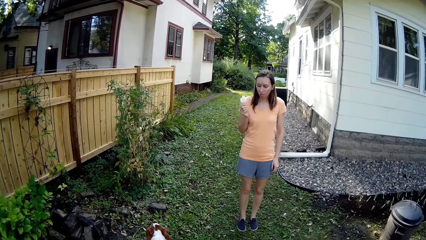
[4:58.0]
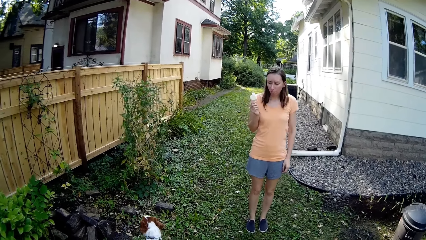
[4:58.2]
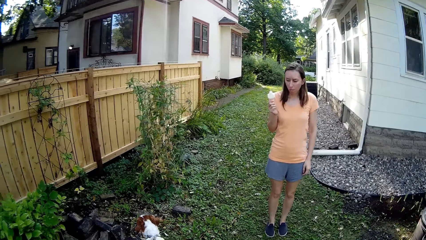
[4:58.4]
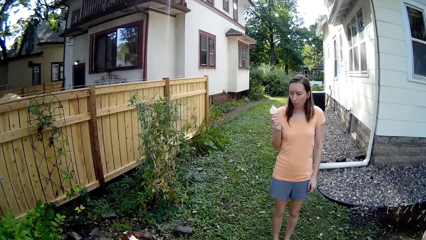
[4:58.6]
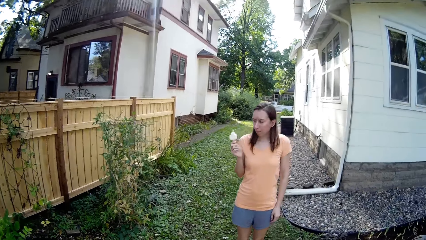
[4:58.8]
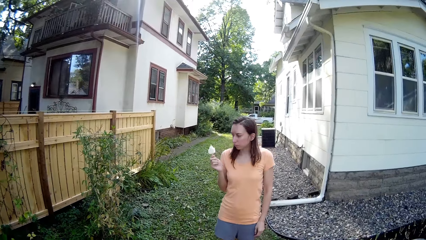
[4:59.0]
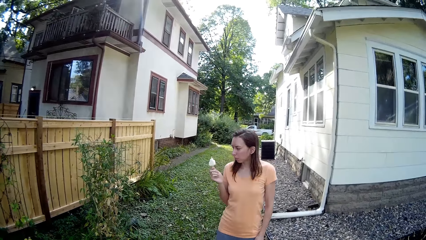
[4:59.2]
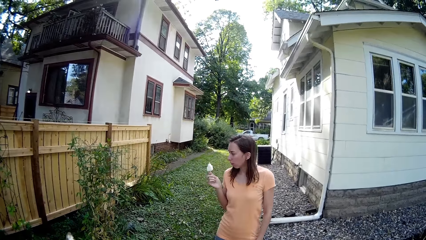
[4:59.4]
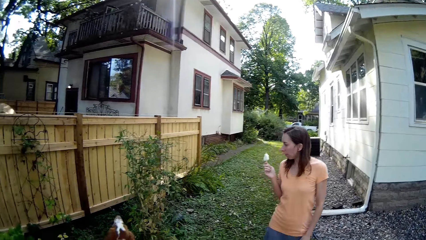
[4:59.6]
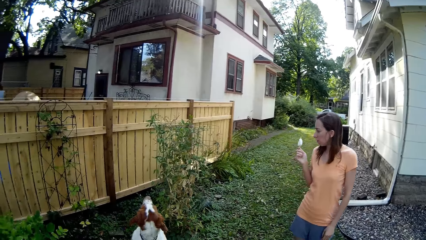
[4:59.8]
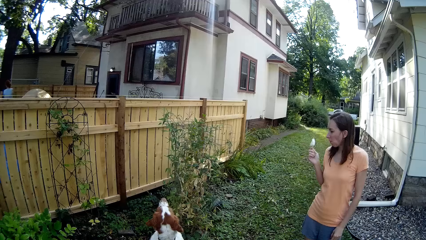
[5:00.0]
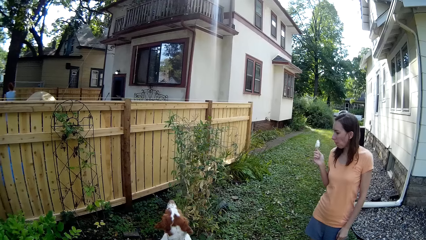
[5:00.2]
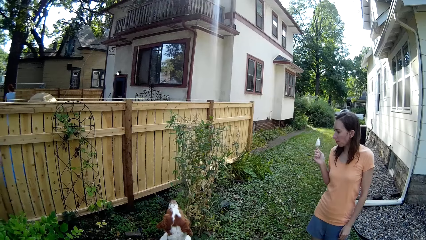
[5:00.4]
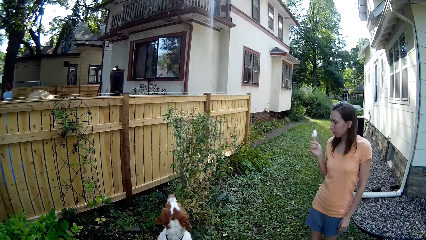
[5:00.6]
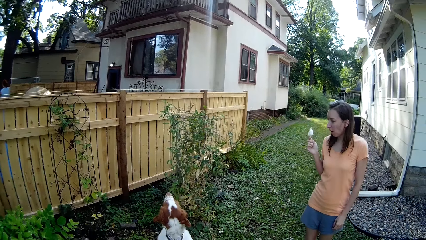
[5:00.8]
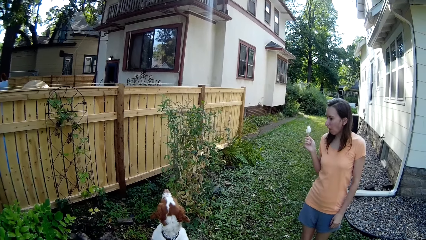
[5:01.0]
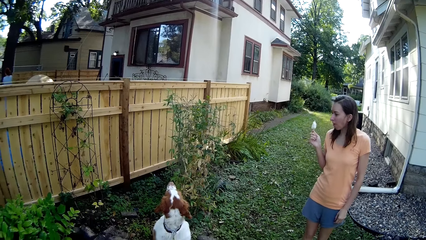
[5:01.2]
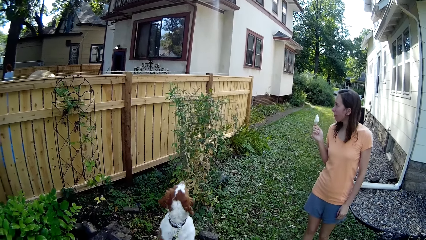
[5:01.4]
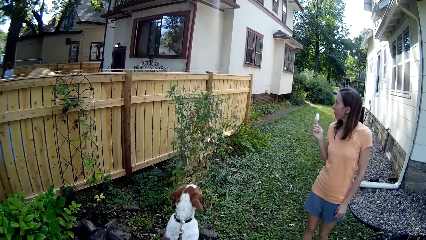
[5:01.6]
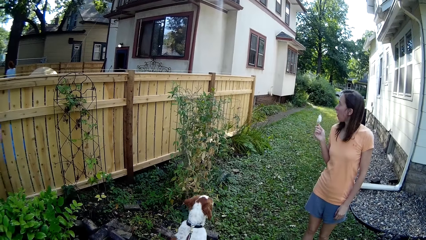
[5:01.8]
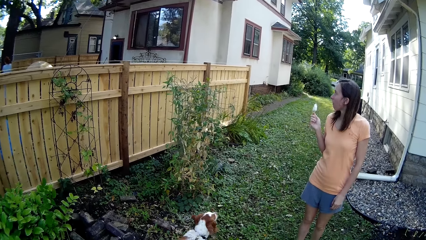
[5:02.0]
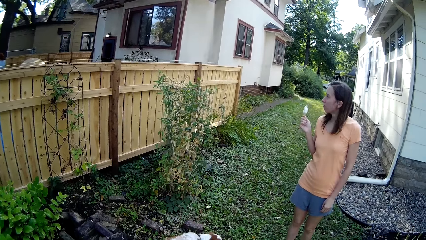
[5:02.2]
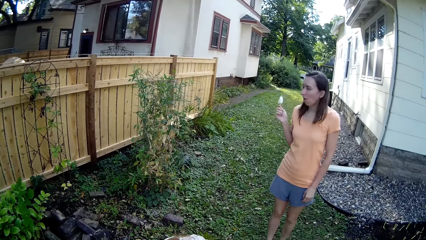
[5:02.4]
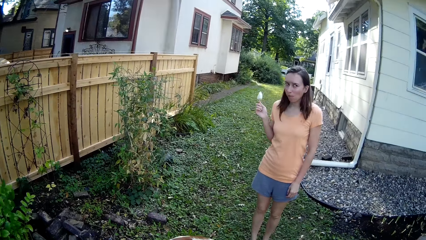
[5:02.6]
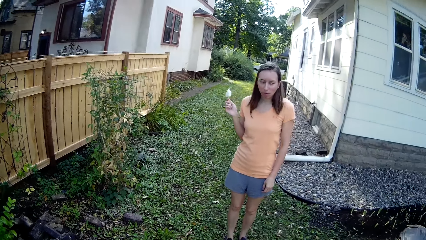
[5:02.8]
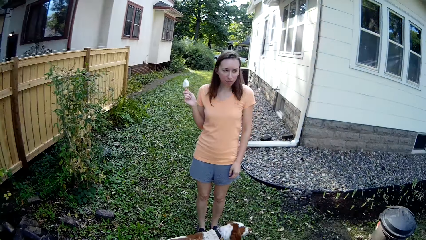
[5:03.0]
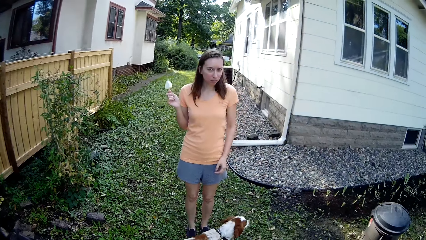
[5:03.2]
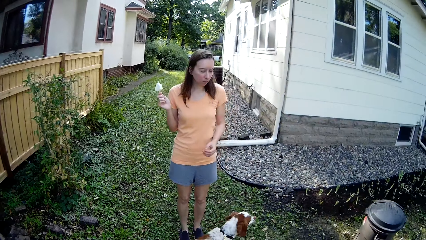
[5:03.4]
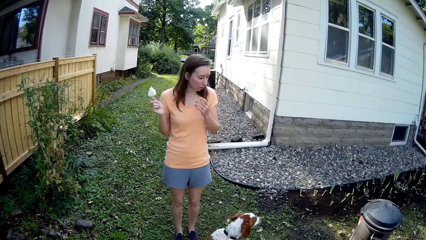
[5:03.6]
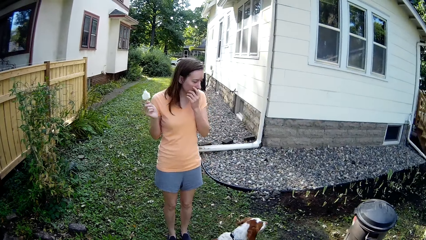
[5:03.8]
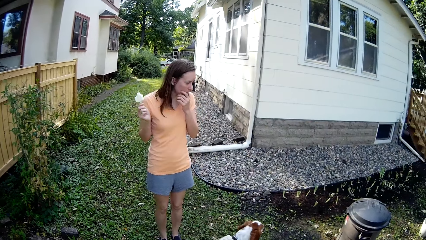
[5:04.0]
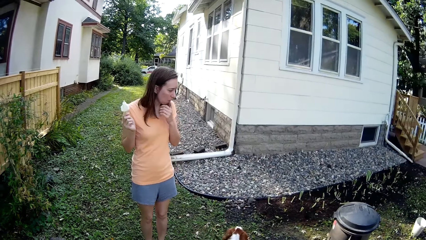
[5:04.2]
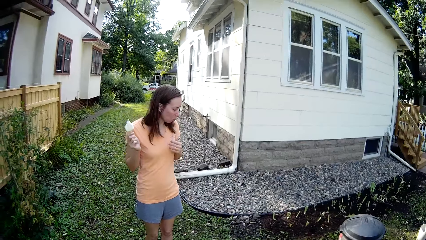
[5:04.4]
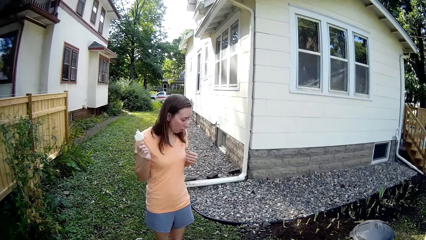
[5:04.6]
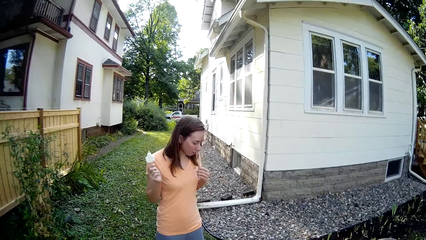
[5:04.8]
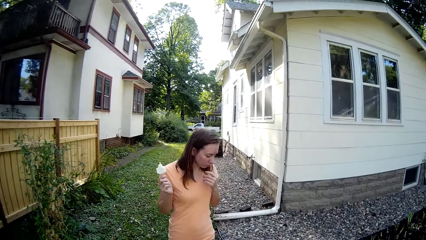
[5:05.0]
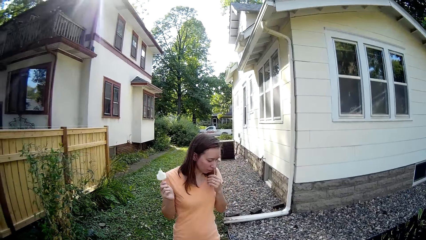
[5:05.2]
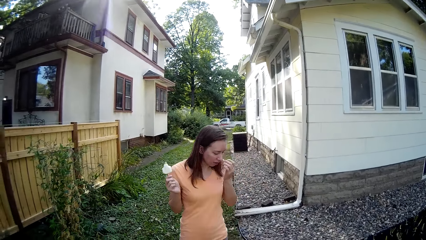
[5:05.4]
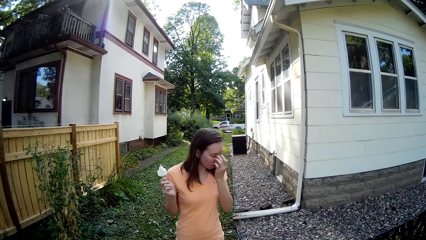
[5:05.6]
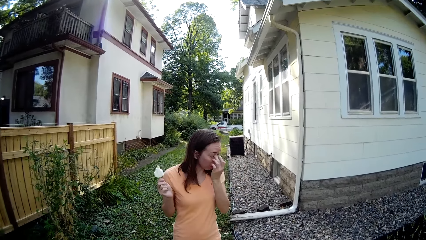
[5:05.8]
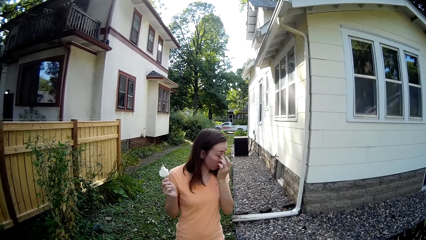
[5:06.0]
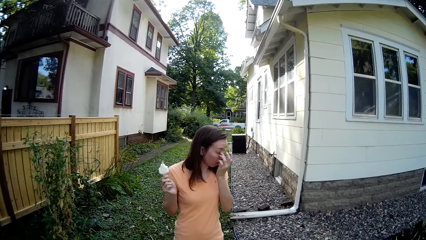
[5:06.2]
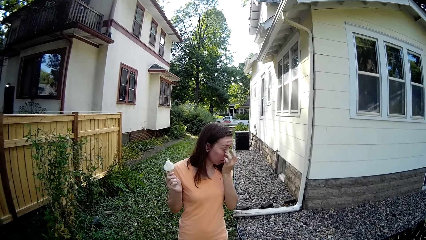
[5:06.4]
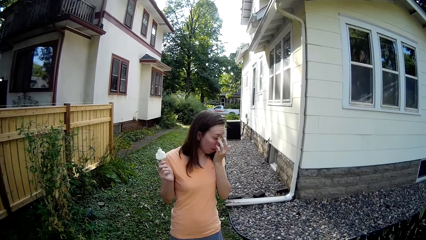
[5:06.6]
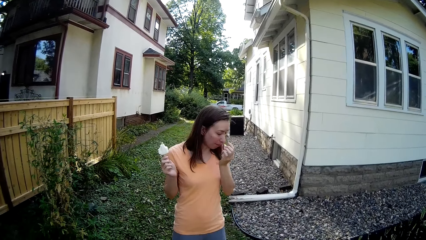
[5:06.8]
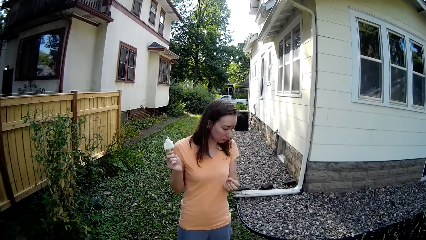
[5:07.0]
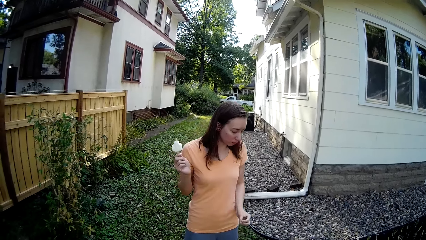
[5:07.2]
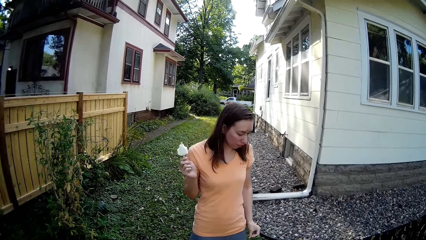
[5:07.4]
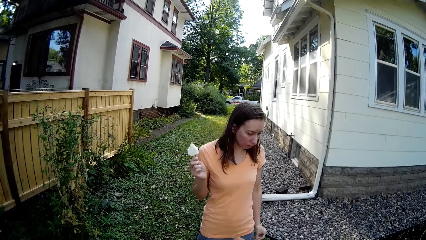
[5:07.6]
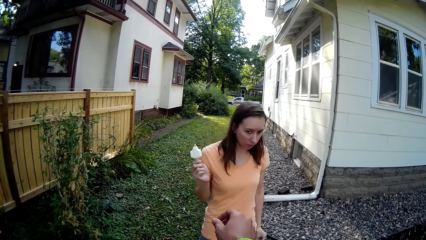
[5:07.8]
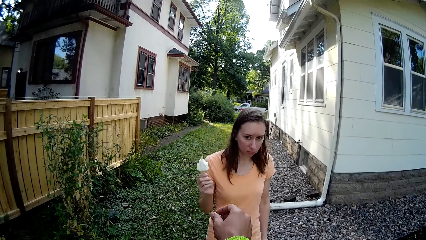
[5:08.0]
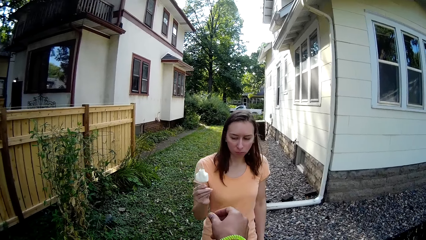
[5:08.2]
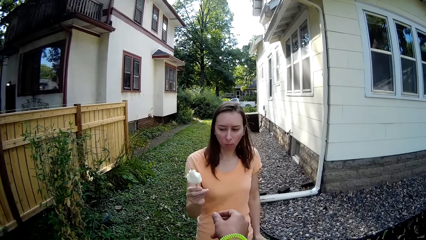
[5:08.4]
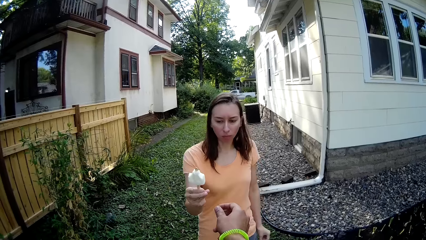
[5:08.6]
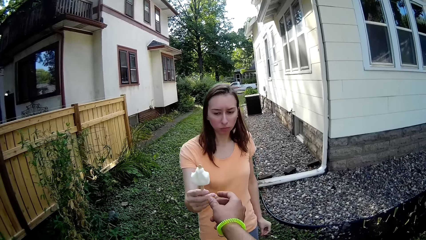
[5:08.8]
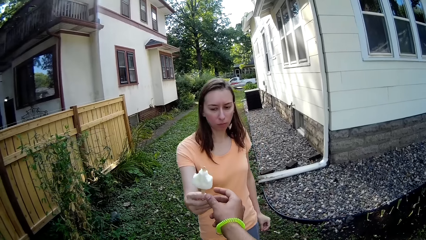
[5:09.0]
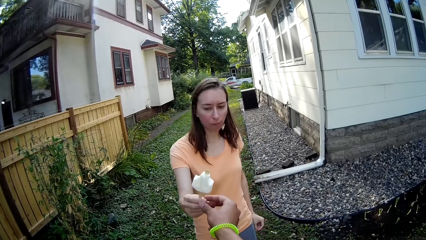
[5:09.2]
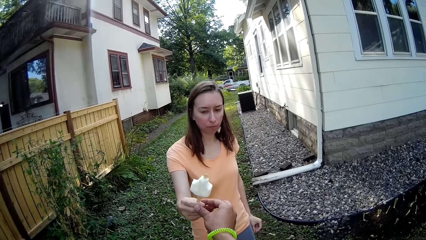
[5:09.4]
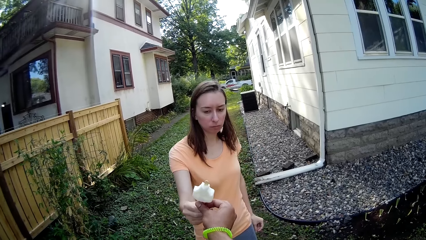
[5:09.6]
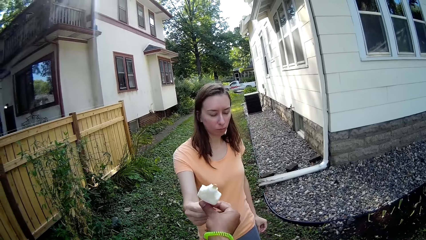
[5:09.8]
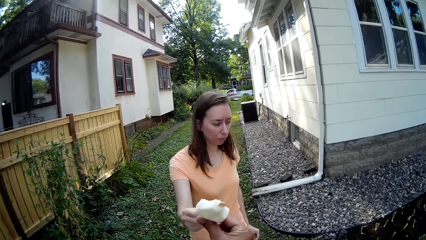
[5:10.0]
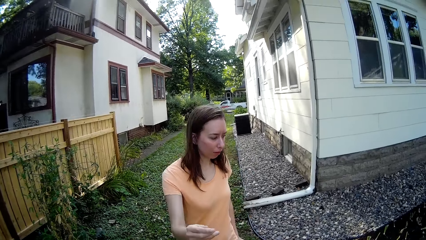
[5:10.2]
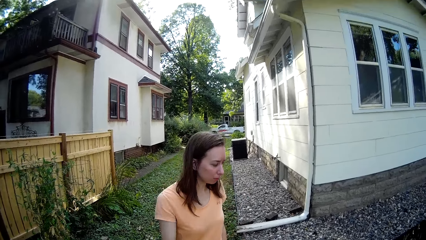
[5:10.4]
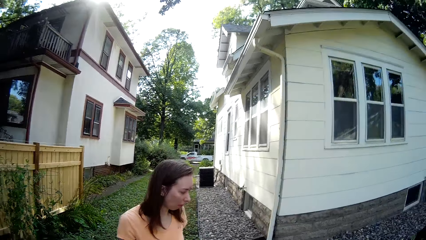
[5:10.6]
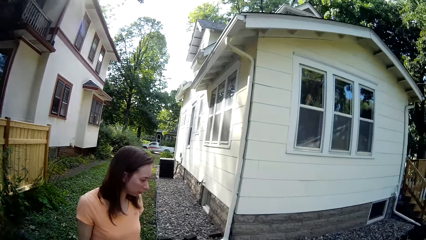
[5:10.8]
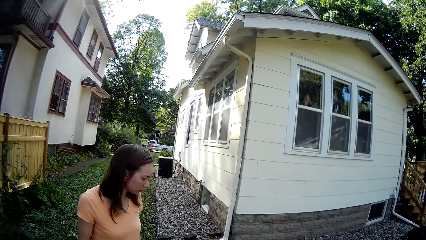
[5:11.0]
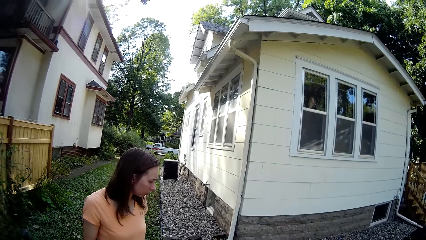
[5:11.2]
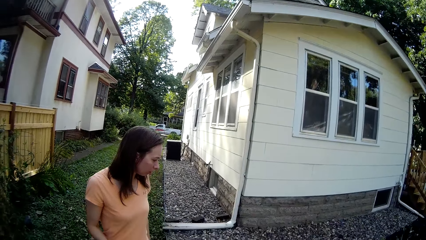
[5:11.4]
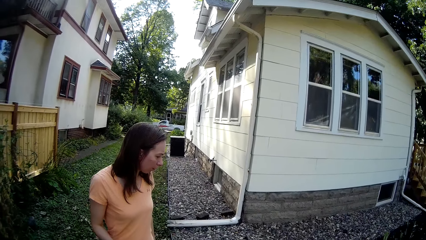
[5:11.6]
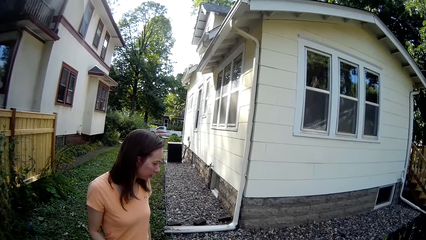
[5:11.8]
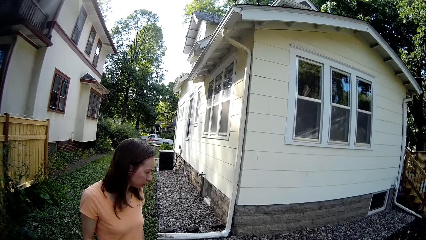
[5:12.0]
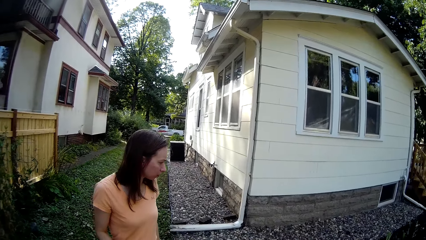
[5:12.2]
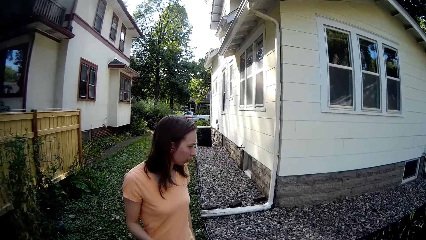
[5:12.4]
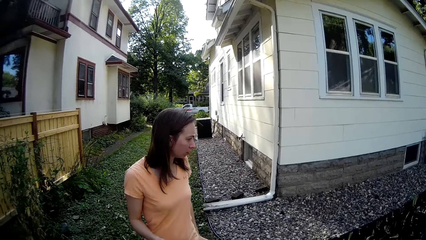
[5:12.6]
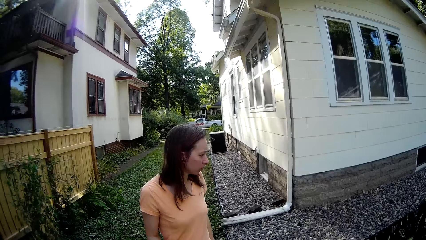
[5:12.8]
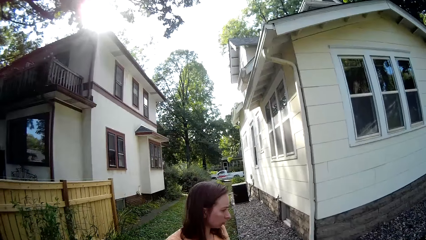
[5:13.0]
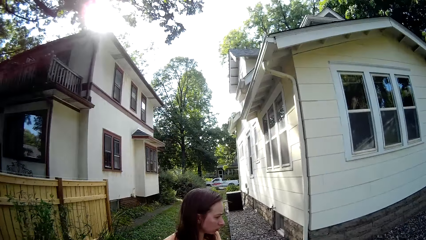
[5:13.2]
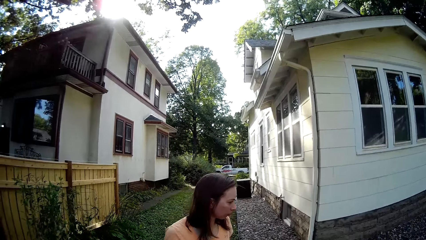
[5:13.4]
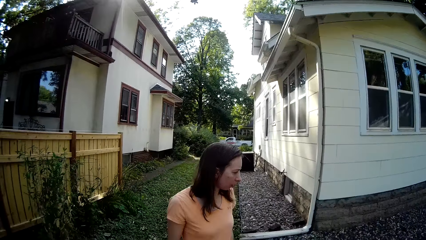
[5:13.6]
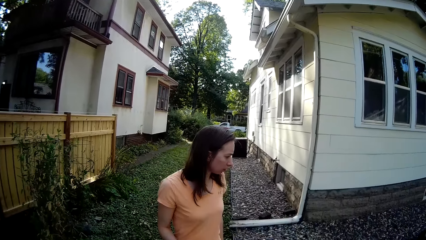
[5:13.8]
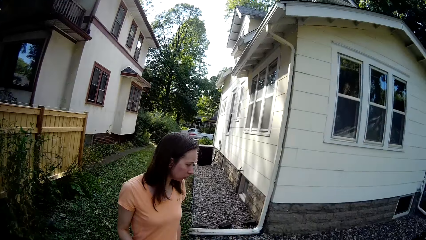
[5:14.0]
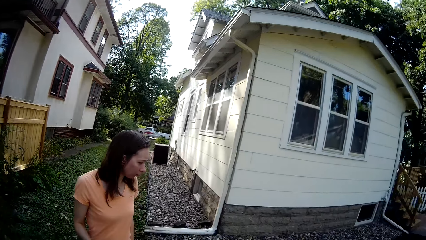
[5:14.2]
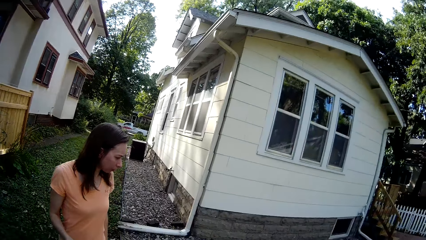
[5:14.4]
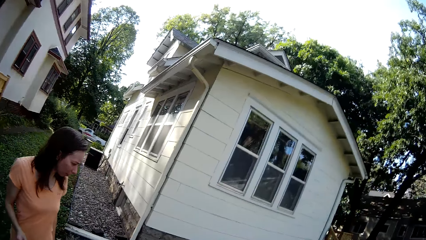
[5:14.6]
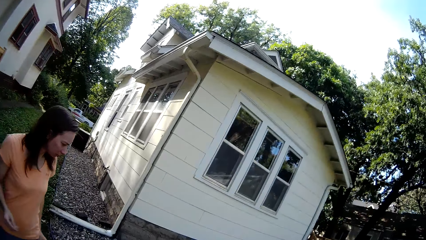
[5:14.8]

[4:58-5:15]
The woman turns around. The camera wearer looks around. The woman touches her face, looks around, scratches her face and looks around. The camera wearer stretches a hand. The woman gives the camera wearer a popsicle ice cream. The camera wearer takes the popsicle ice cream from the woman. They look around. The woman looks around.
